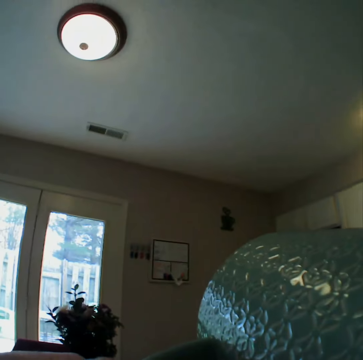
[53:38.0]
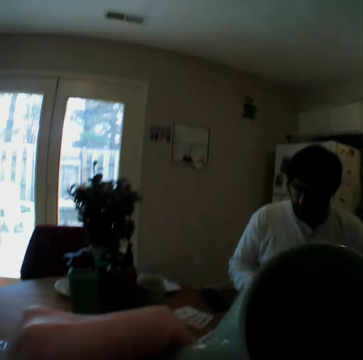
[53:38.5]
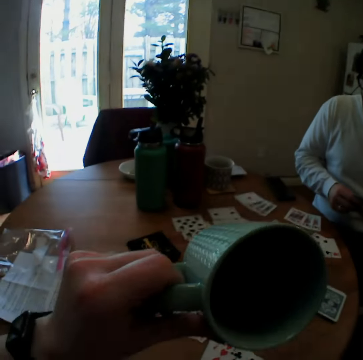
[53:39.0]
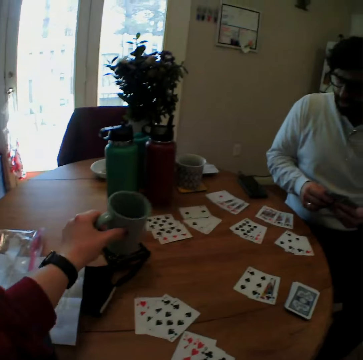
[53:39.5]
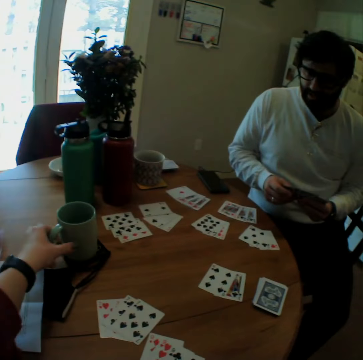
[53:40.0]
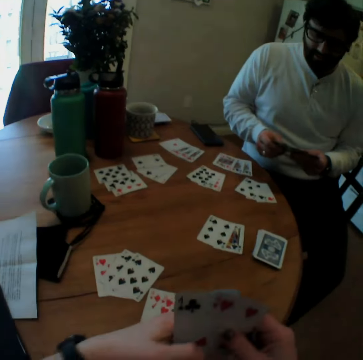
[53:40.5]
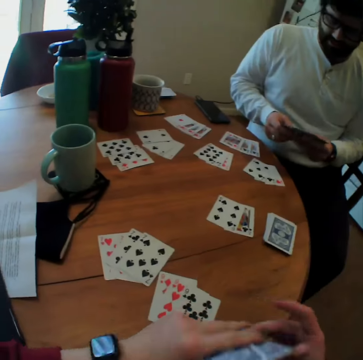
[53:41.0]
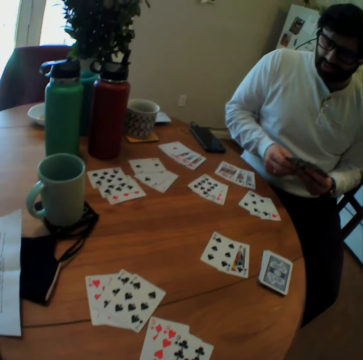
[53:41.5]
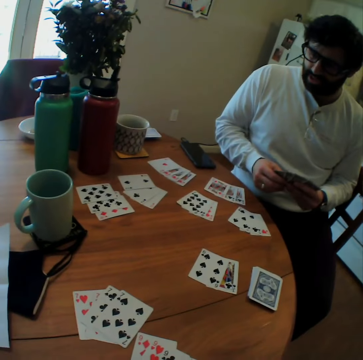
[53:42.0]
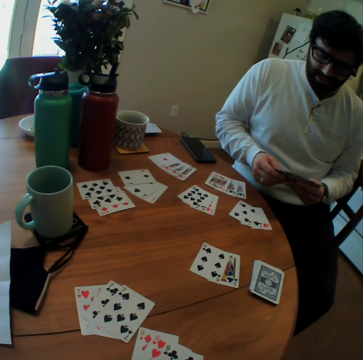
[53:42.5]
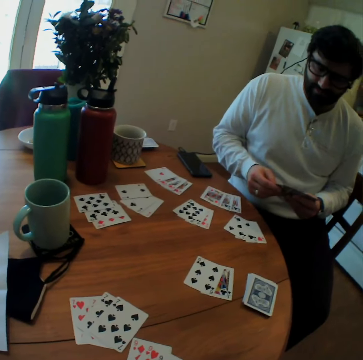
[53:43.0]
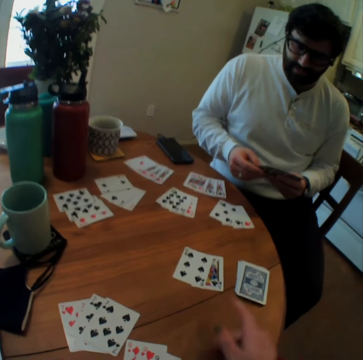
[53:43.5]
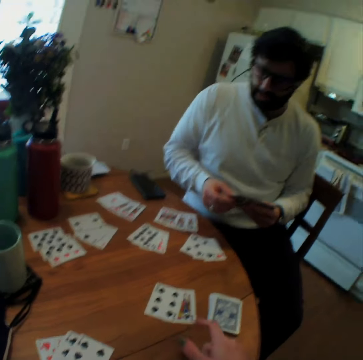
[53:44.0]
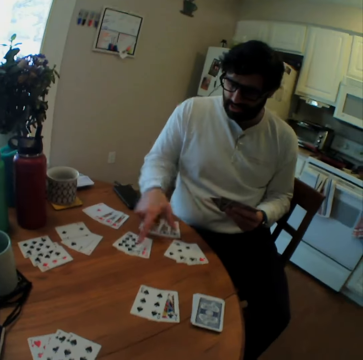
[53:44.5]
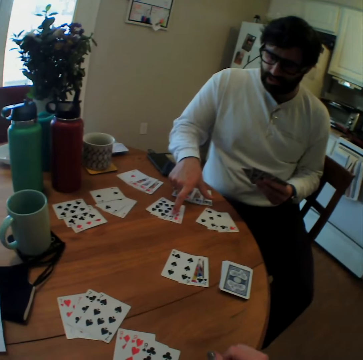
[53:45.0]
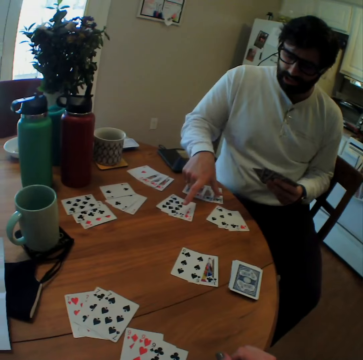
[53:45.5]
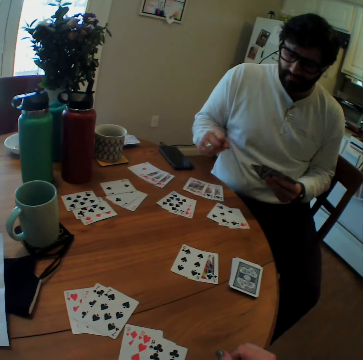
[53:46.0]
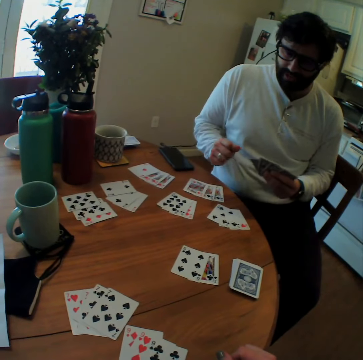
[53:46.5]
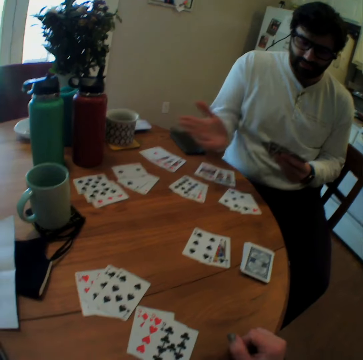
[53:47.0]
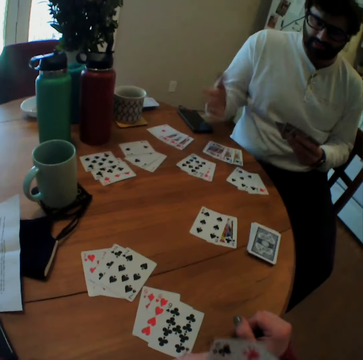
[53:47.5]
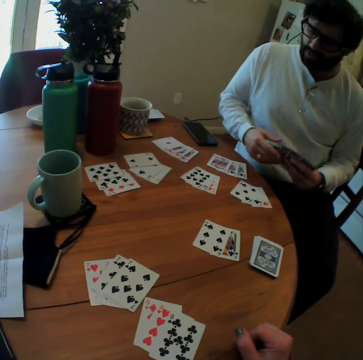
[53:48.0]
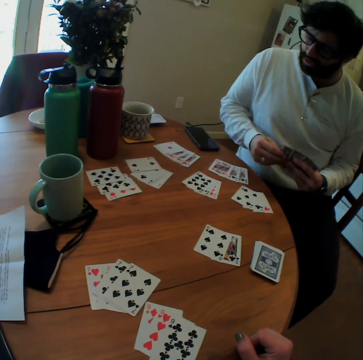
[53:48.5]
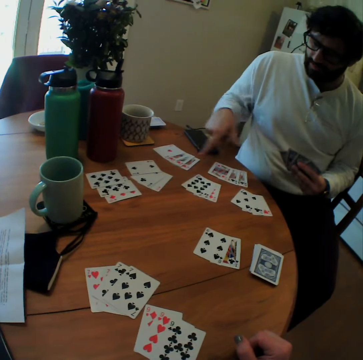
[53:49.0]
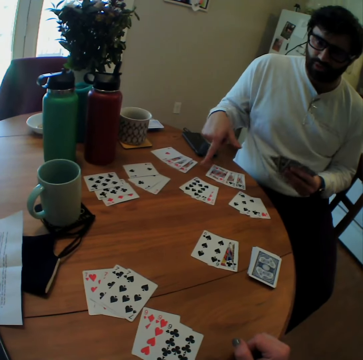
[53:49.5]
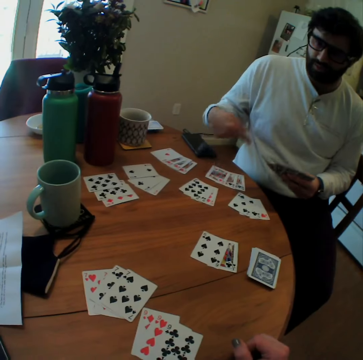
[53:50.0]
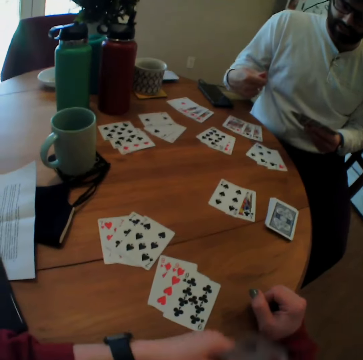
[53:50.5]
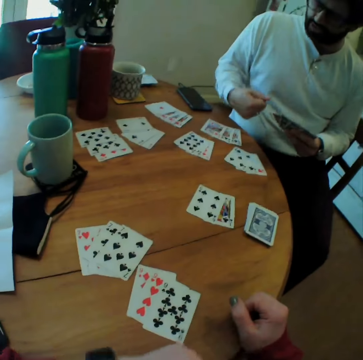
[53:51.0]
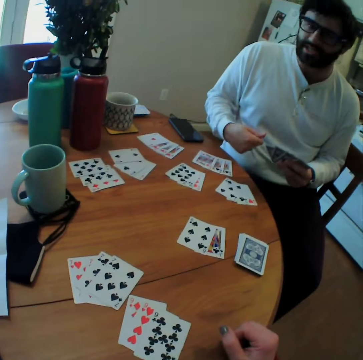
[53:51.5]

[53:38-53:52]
The camera wearer puts the cup on the table. They move the hand. A person points at the card. The person moves his hands.

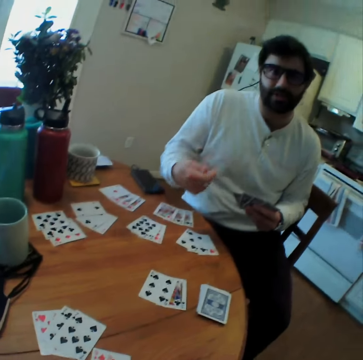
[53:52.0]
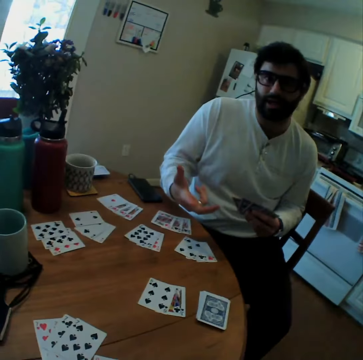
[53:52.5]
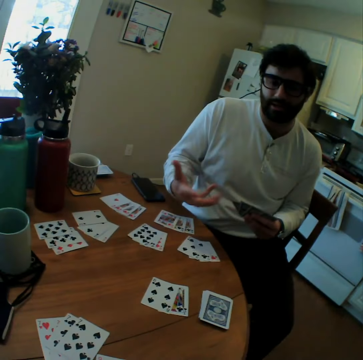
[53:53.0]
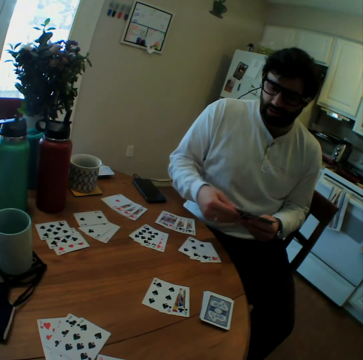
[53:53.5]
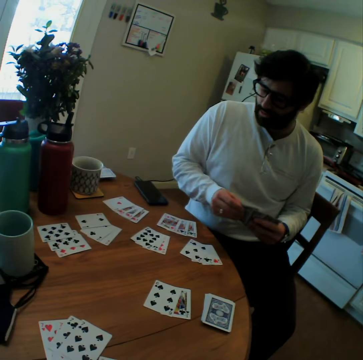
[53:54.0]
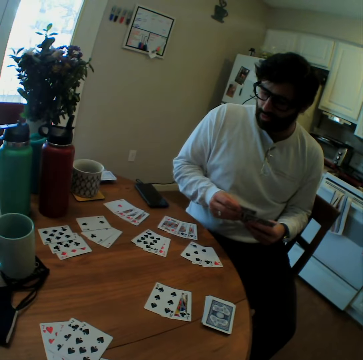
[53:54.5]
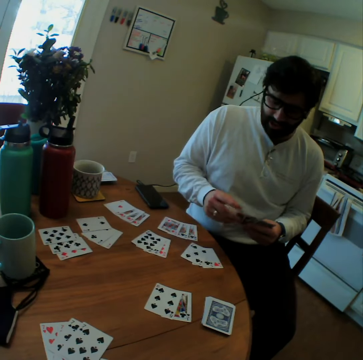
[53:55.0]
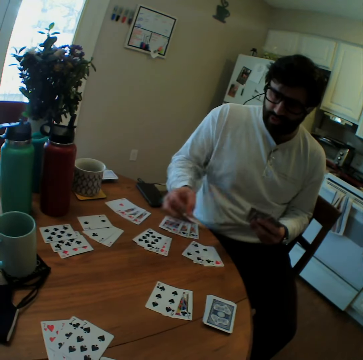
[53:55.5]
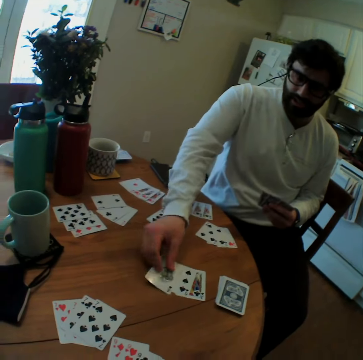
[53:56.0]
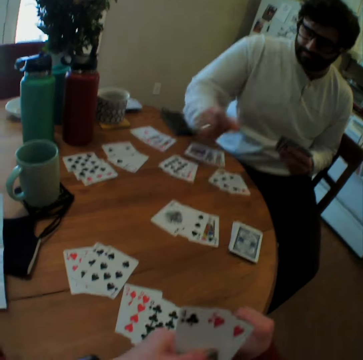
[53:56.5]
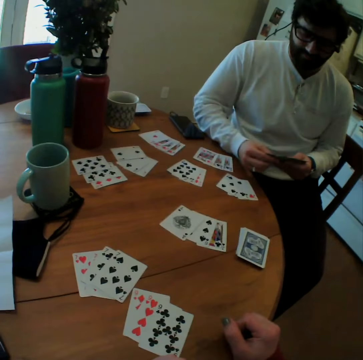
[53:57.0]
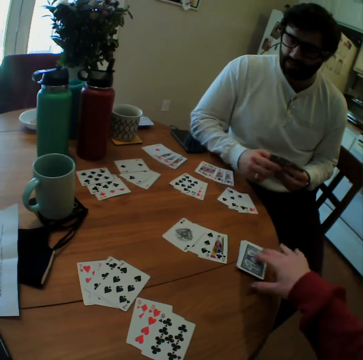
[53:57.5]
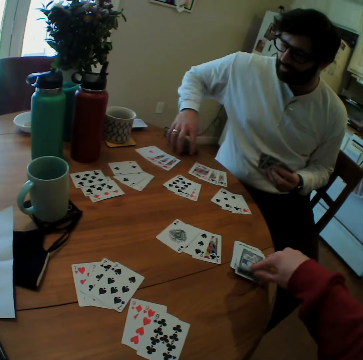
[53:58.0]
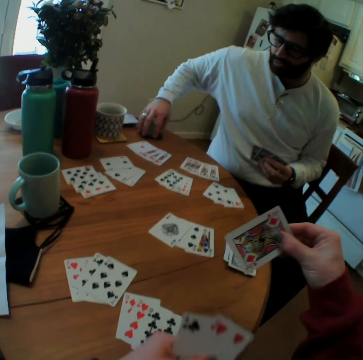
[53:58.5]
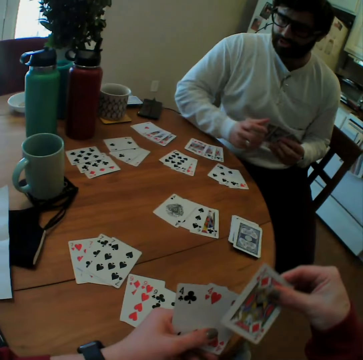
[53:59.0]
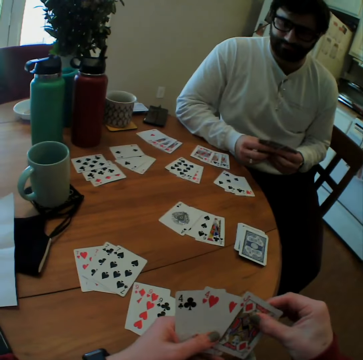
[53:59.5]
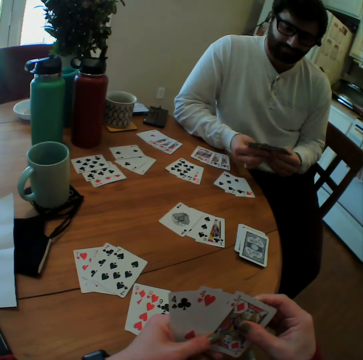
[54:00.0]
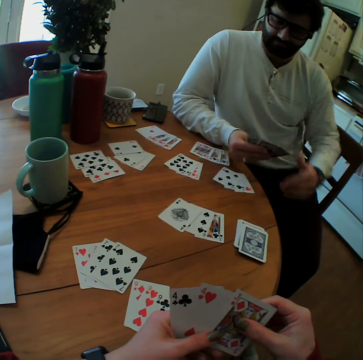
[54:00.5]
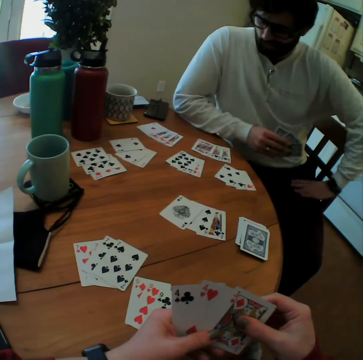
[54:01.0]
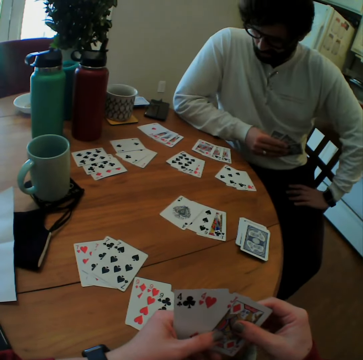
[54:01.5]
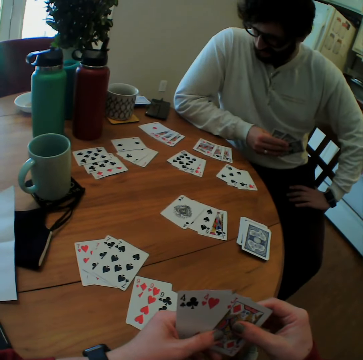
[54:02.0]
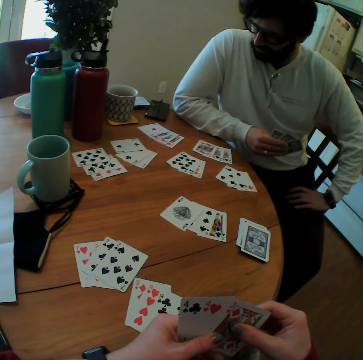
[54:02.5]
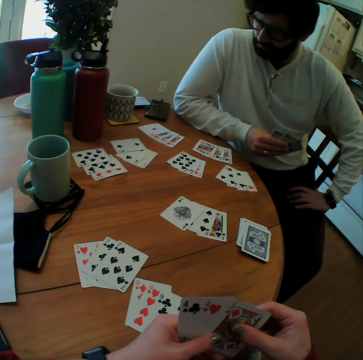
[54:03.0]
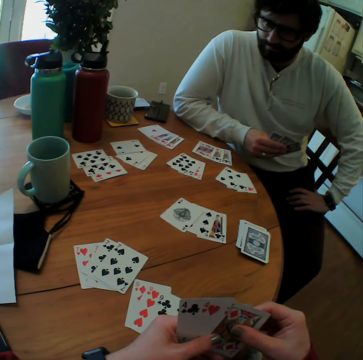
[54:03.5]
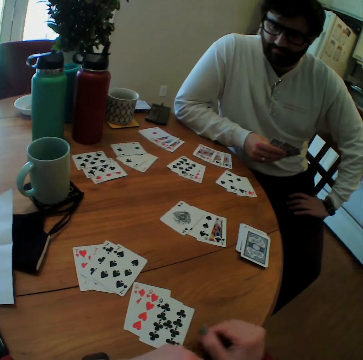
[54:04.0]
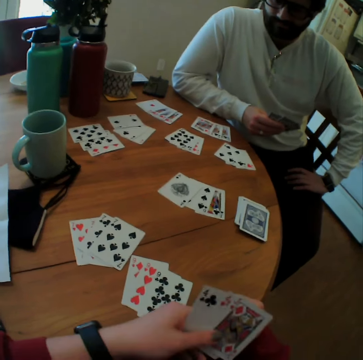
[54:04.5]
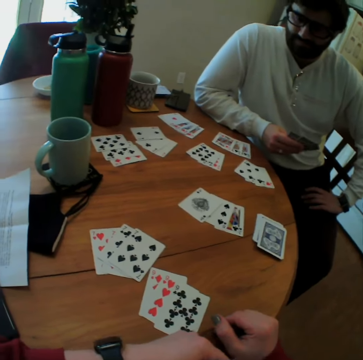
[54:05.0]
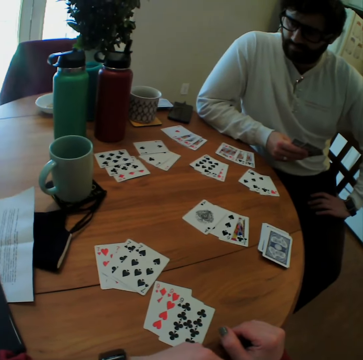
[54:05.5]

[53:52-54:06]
The camera wearer picks the card. They look at the card.

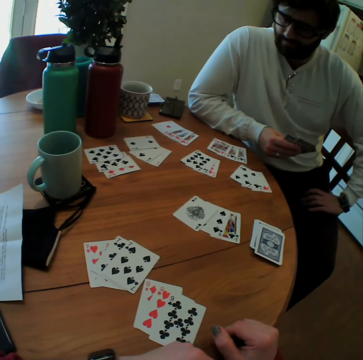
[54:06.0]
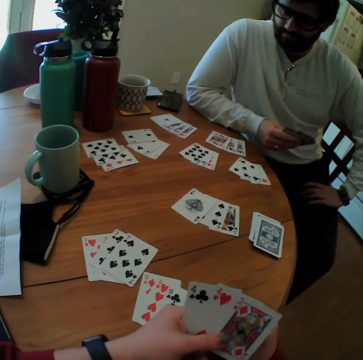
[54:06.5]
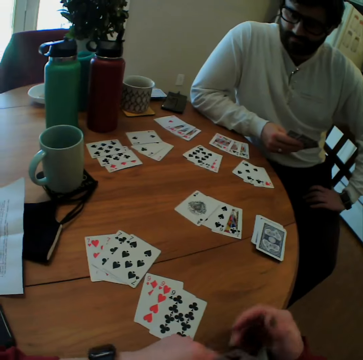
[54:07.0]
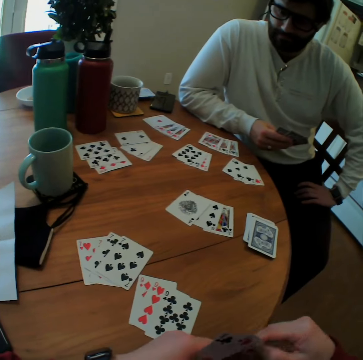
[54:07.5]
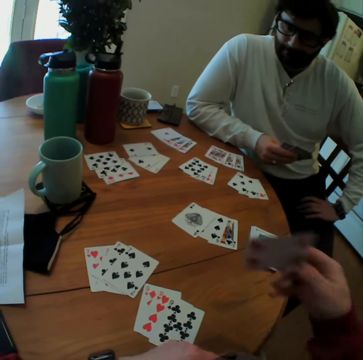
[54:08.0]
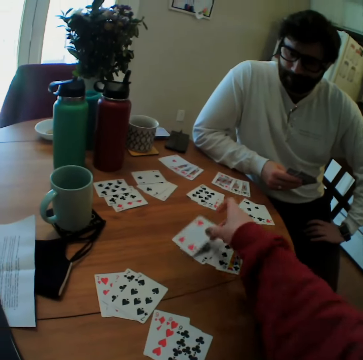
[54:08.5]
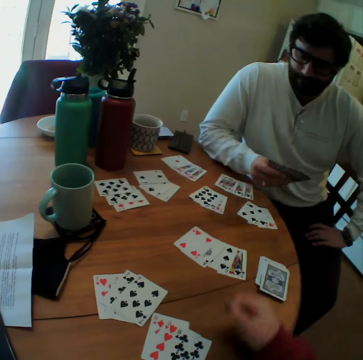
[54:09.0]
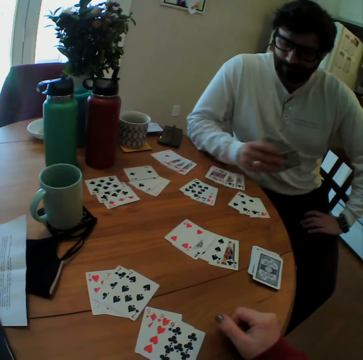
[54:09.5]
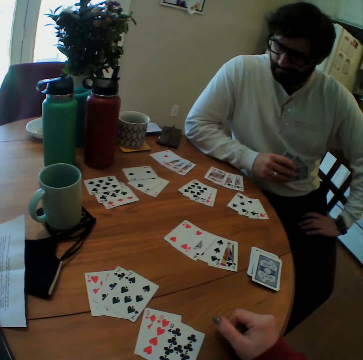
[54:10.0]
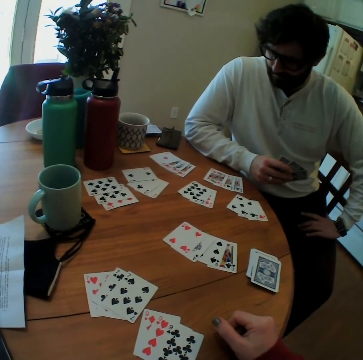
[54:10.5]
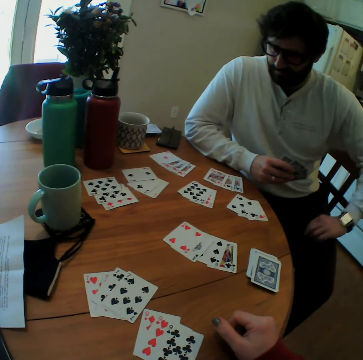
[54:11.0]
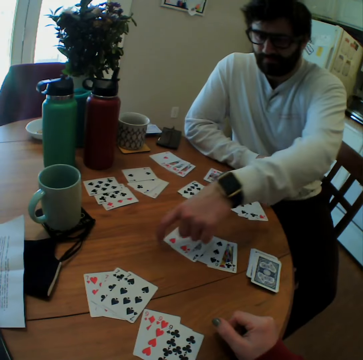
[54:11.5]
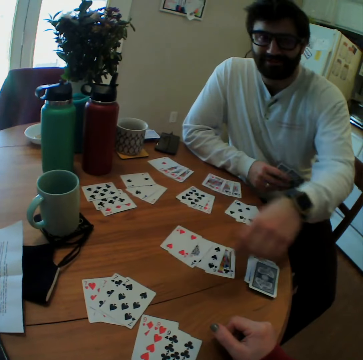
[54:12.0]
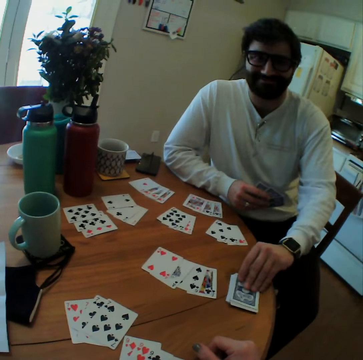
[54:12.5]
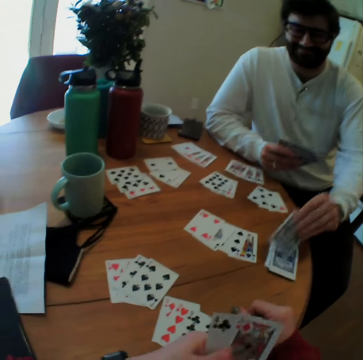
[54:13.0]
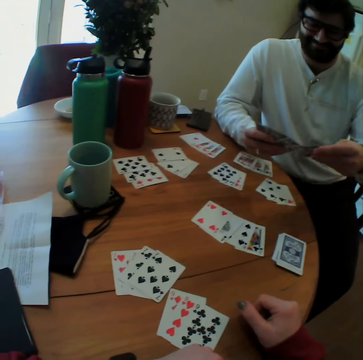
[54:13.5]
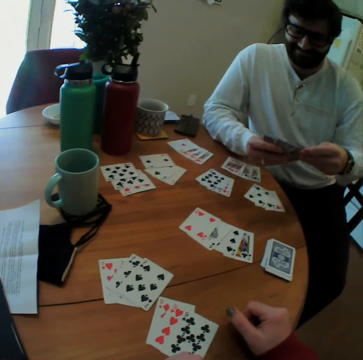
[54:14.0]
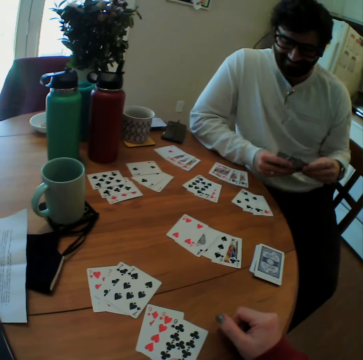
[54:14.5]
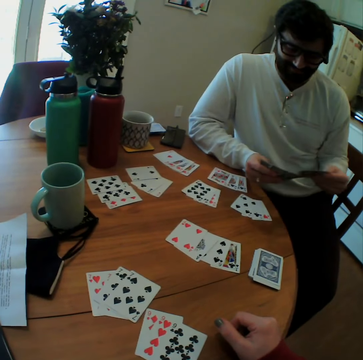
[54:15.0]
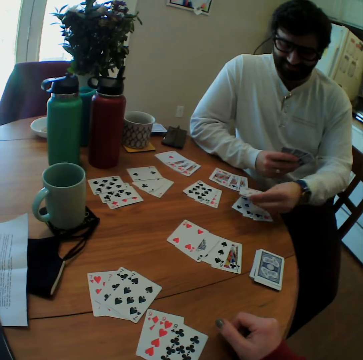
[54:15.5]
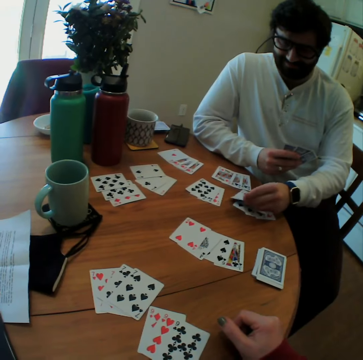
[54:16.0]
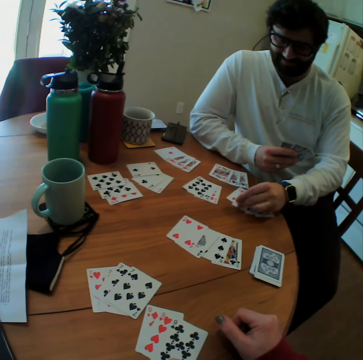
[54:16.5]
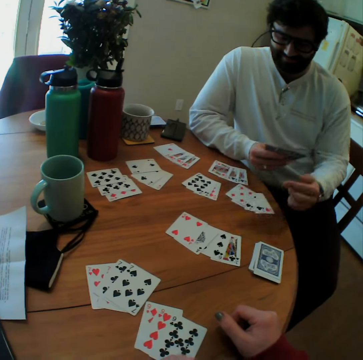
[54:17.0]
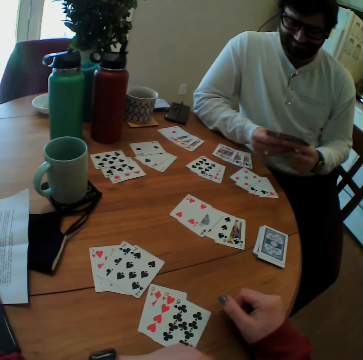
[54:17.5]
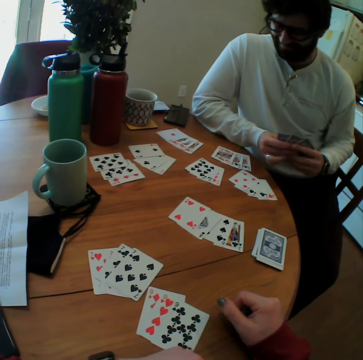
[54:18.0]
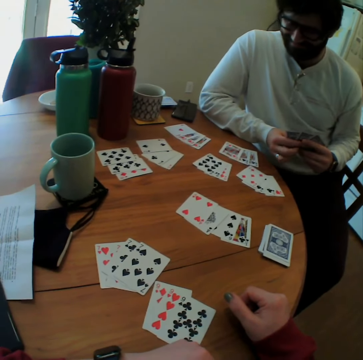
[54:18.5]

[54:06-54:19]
The camera wearer puts the card on the table. A man picks the card. The man looks at the card. Another man puts the card on the table.
